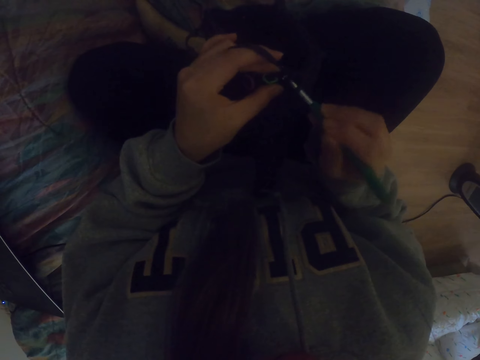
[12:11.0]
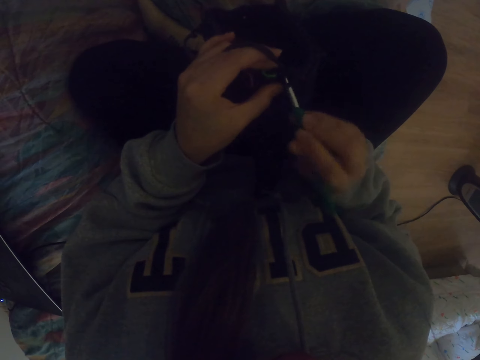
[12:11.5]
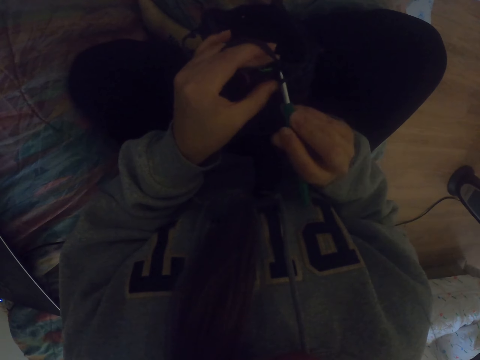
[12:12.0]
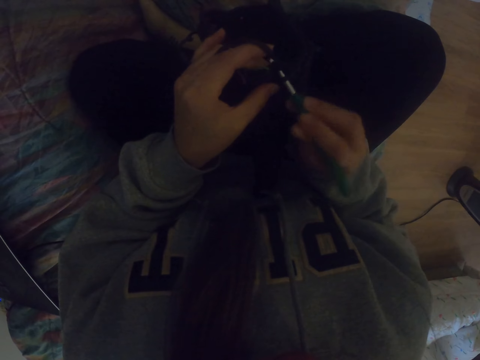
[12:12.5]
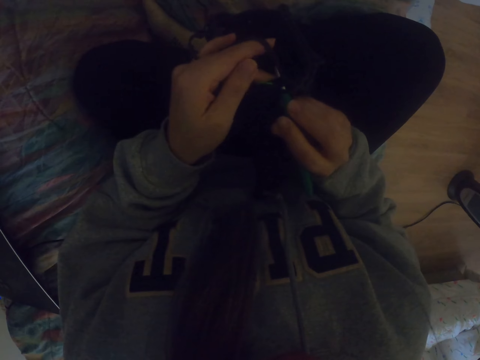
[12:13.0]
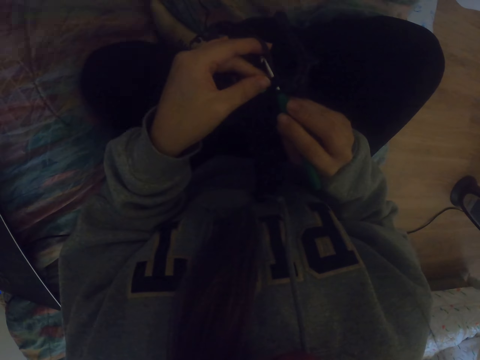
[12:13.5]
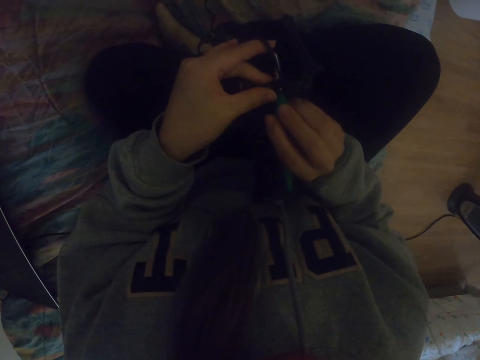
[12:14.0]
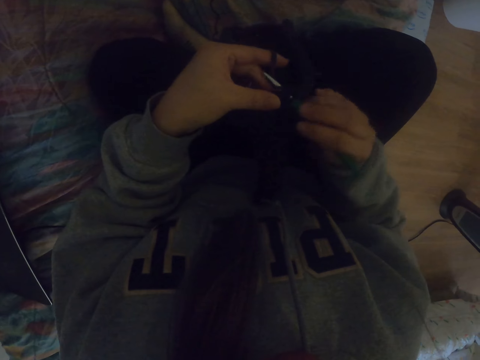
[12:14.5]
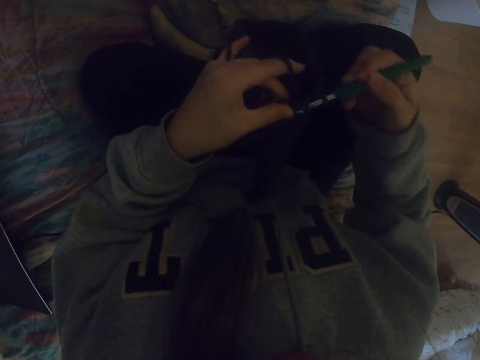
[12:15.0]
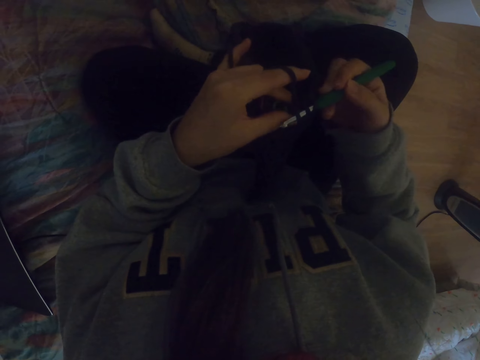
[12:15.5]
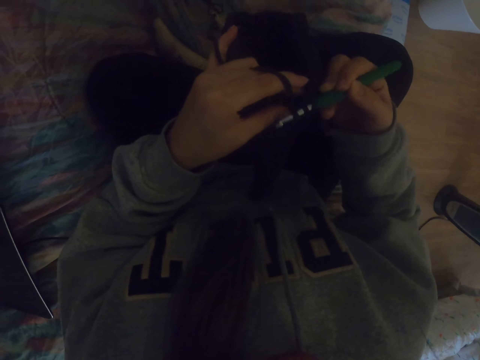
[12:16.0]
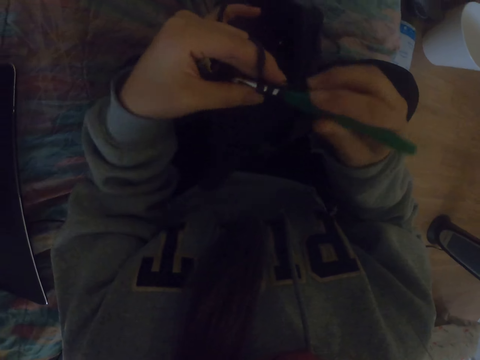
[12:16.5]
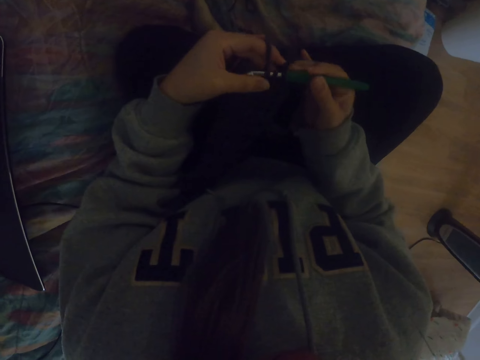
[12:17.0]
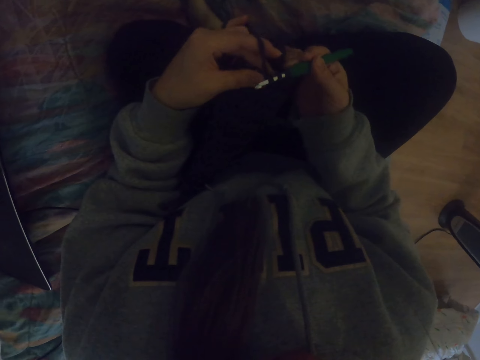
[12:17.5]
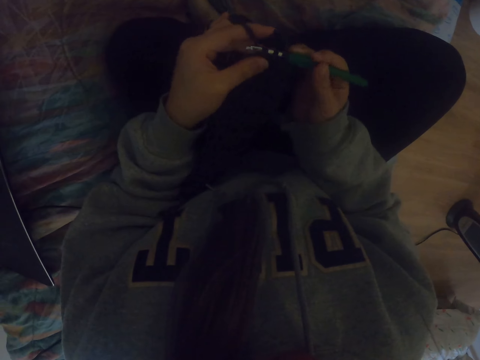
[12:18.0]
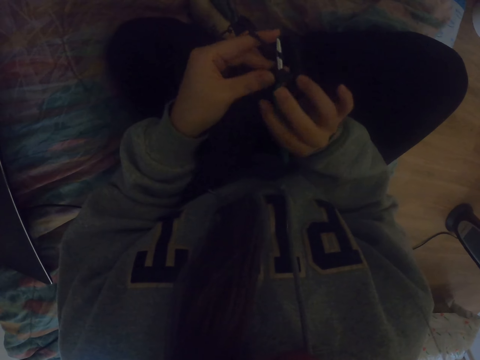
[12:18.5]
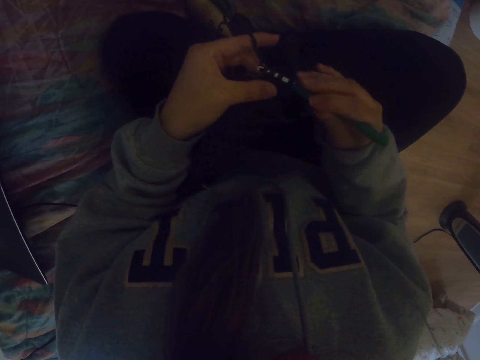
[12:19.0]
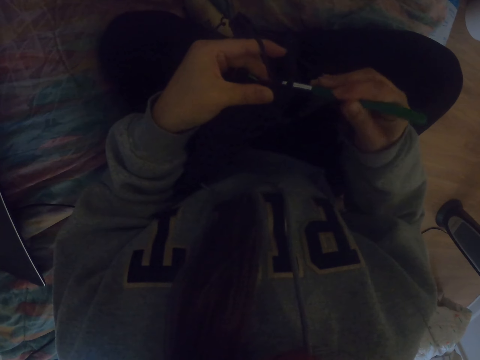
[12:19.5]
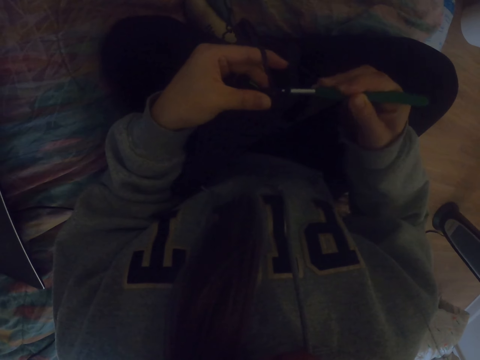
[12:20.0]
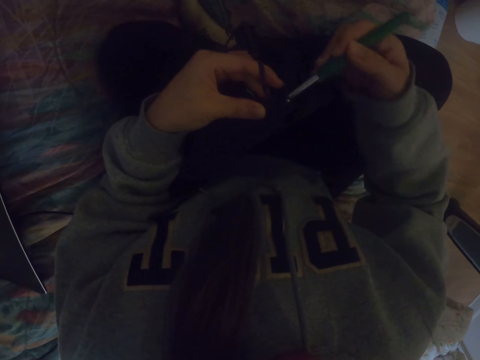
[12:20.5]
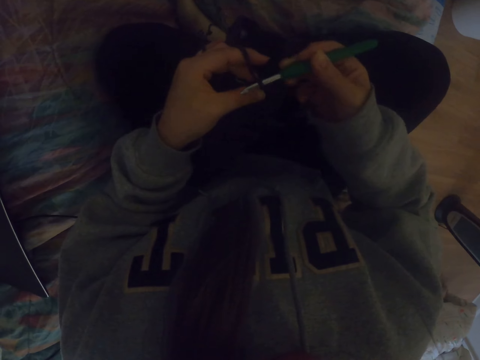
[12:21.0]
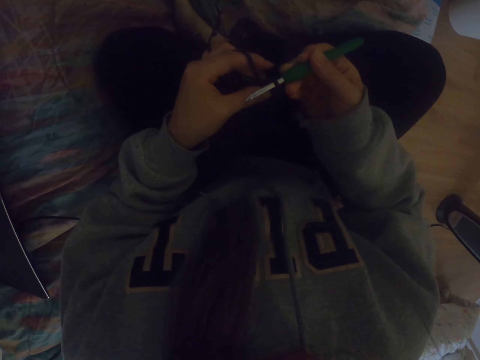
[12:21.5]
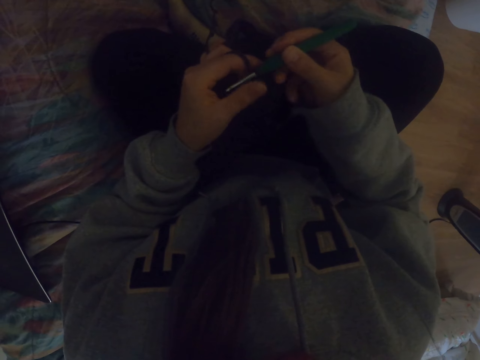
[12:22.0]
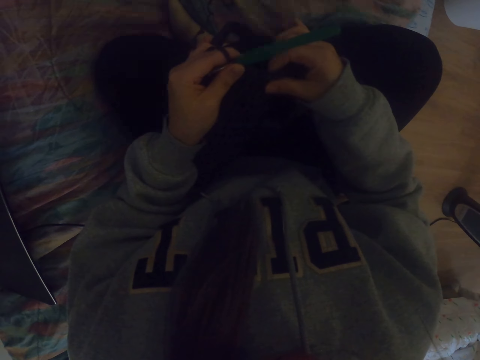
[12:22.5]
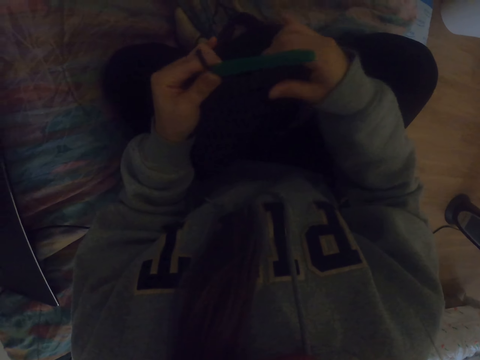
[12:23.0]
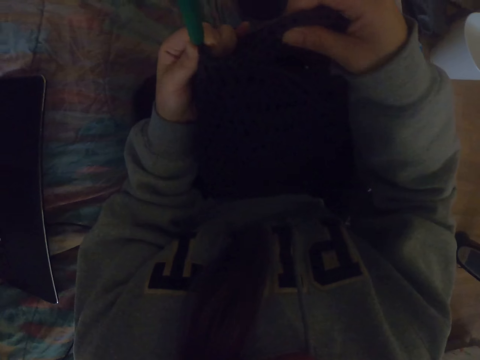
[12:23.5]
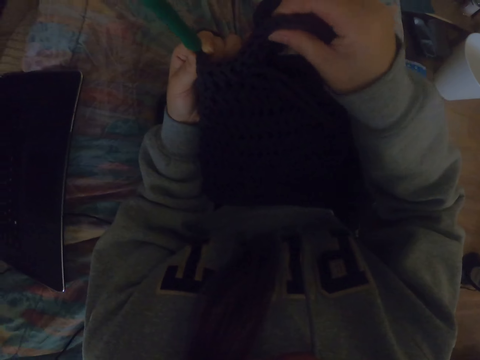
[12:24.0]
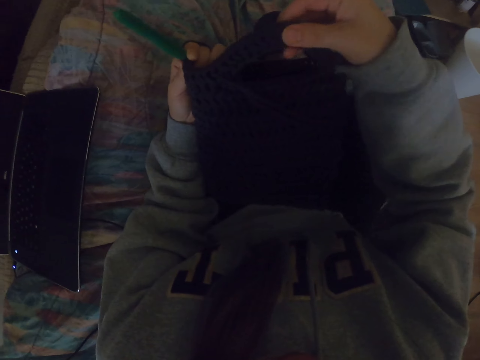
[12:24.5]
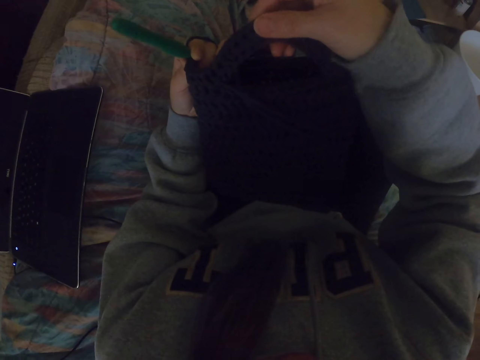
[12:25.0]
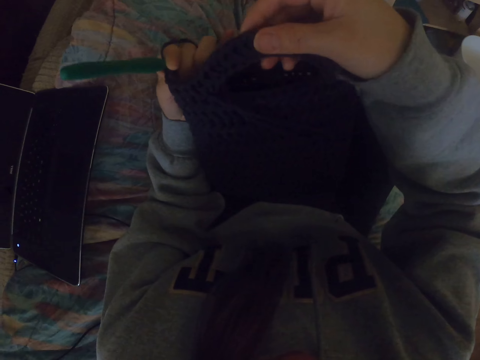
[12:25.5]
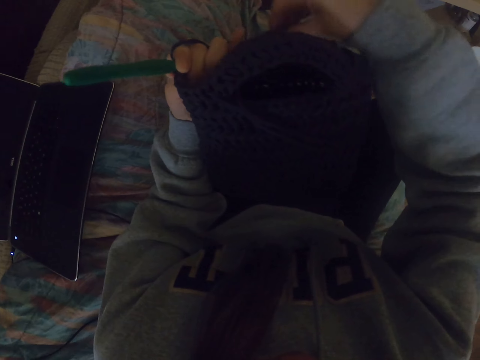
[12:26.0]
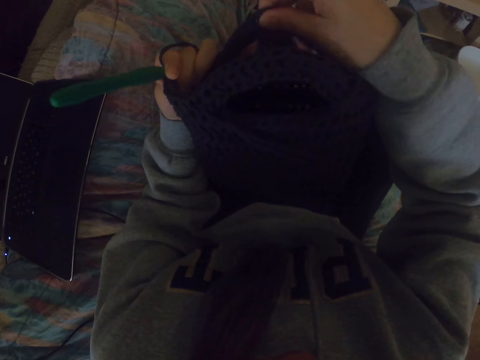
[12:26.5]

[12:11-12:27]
The camera wearer adjusts the fabric.

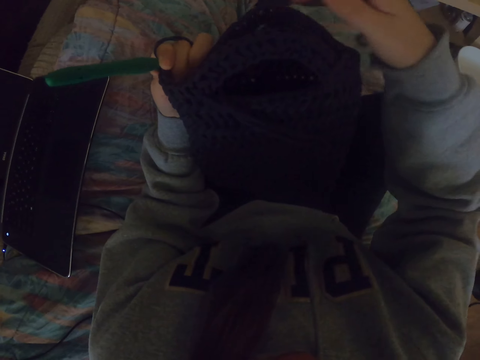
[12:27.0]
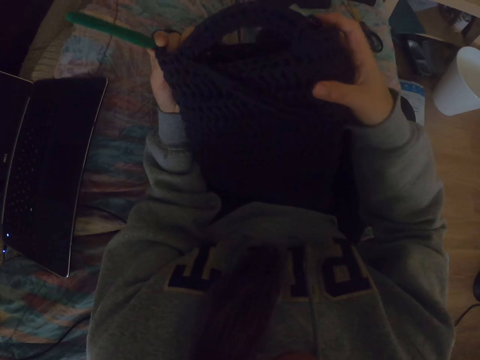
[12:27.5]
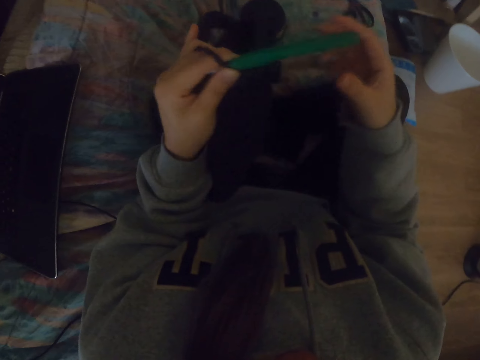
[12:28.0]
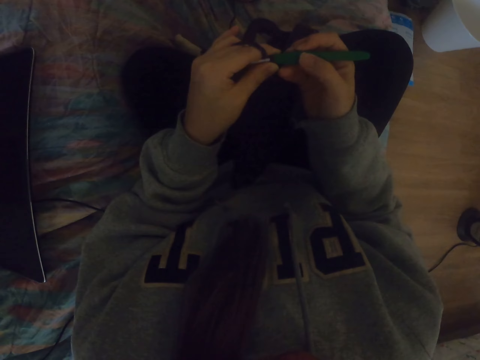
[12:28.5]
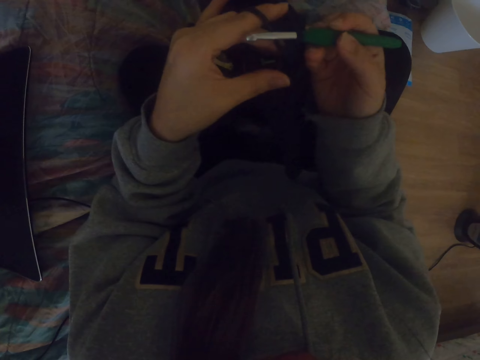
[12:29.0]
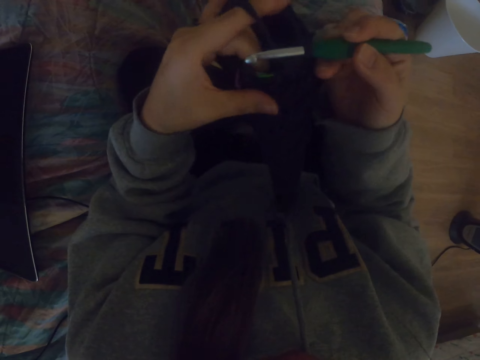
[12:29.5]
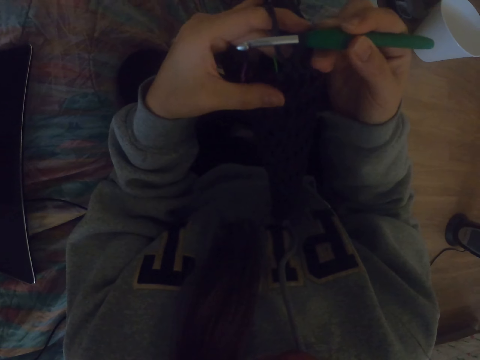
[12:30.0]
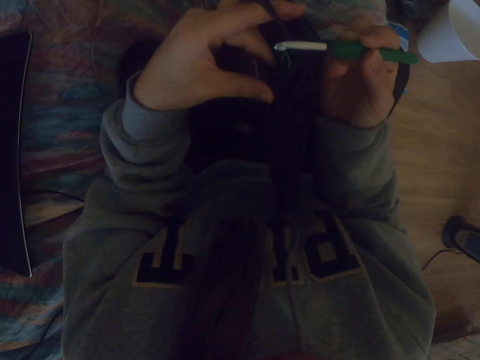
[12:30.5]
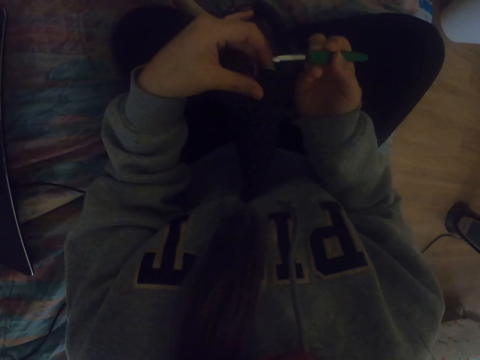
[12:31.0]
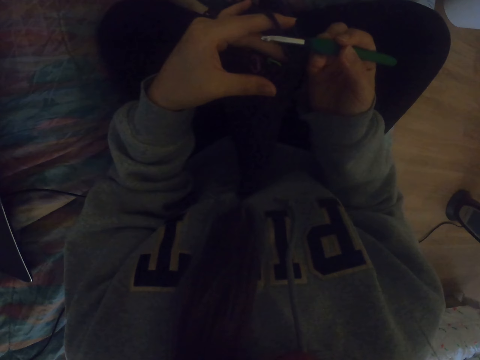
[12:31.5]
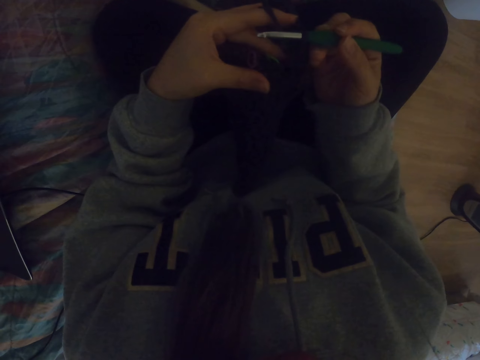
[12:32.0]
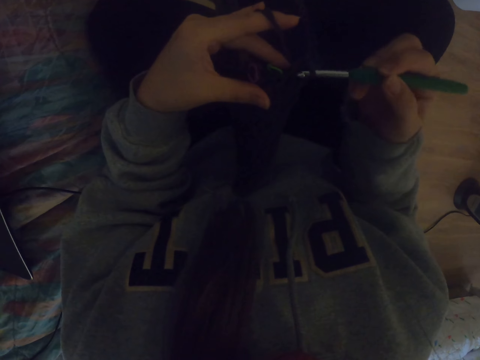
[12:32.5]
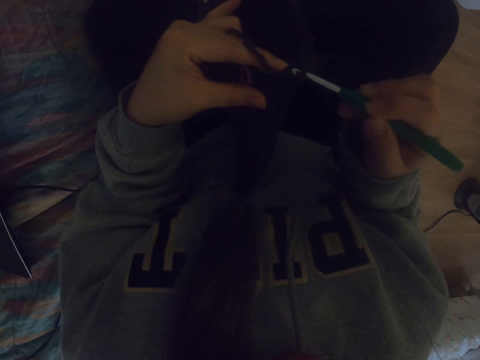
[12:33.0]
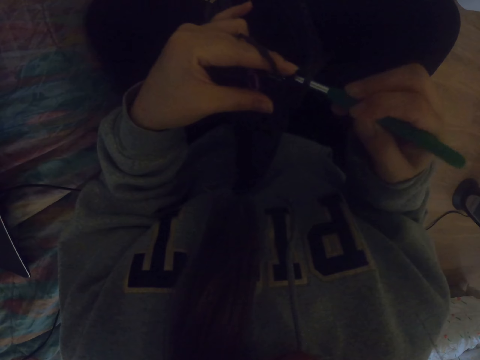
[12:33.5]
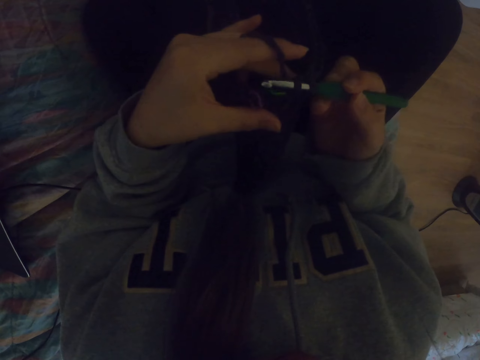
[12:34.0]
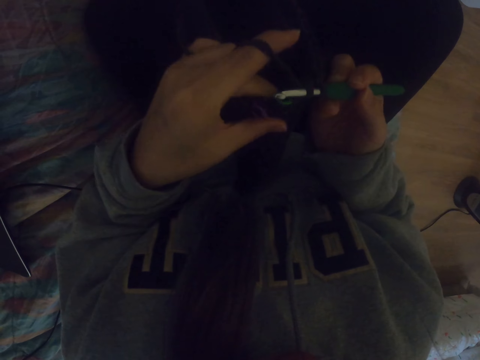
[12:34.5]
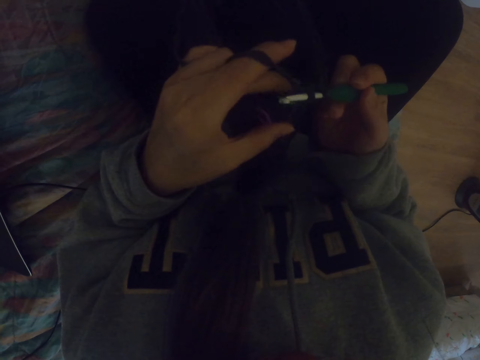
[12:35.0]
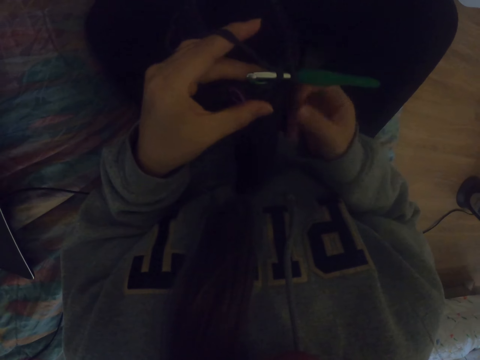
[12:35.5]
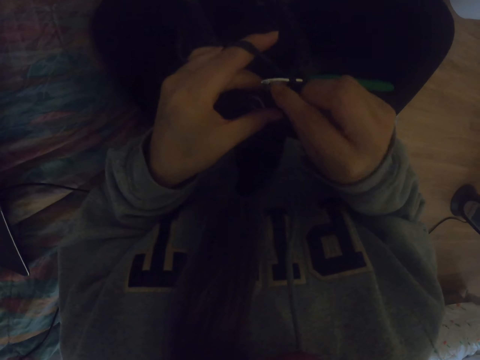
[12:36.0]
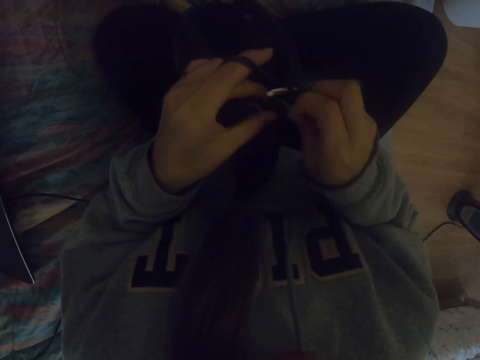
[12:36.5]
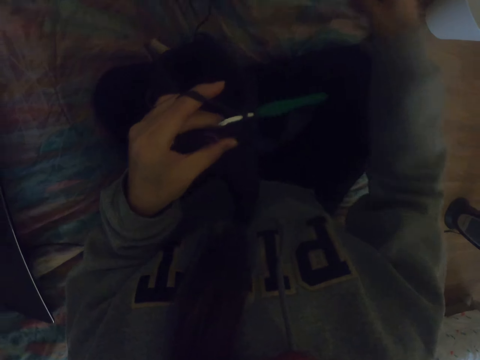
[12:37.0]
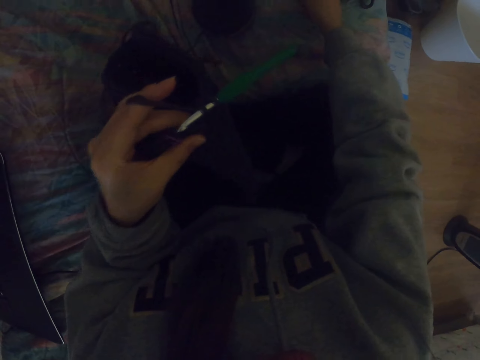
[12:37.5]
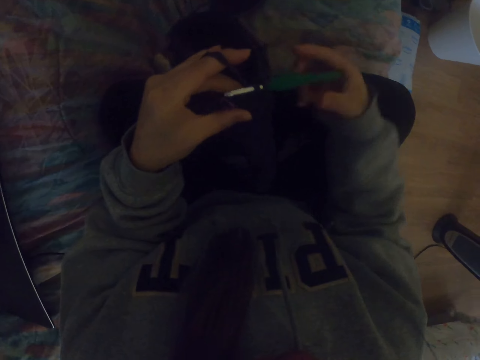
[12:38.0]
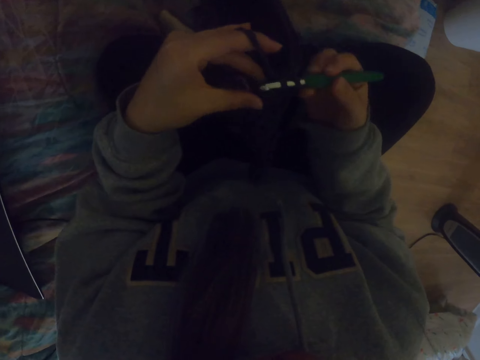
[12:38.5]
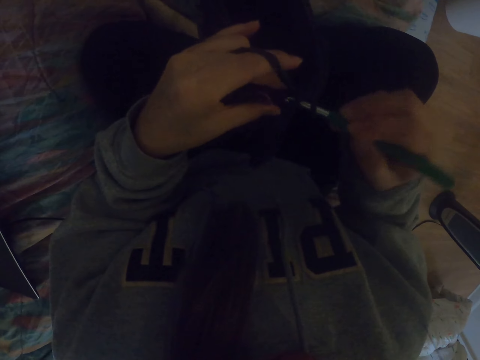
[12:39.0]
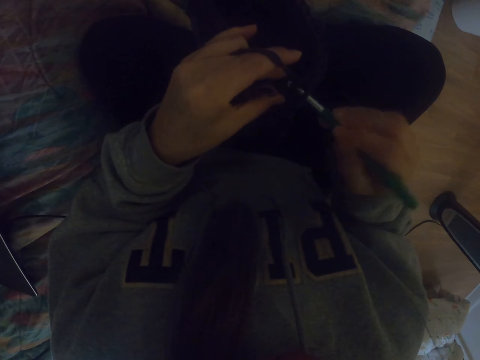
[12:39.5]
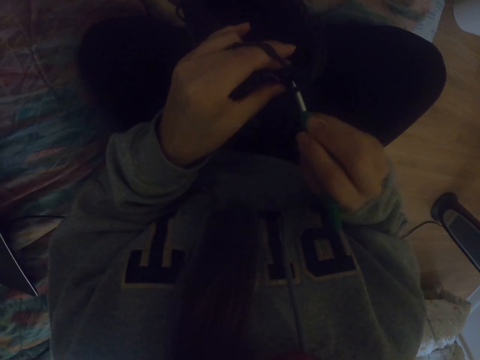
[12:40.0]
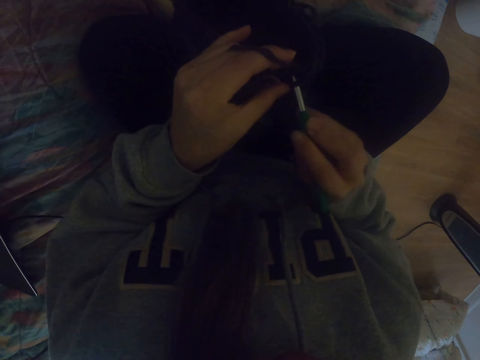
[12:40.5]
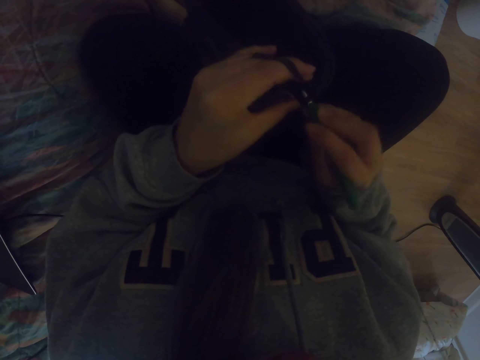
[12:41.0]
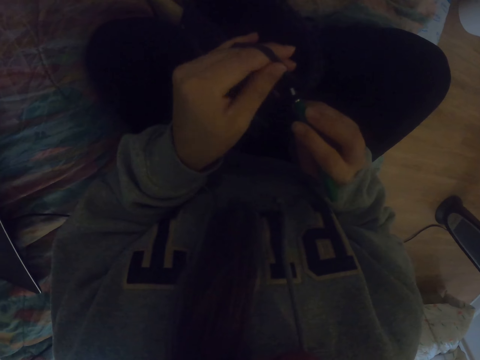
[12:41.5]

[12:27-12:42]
The camera wearer holds the crochet hook. They knit the fabric, pinch the fabric, put something down, hold the crochet and knit the fabric.
